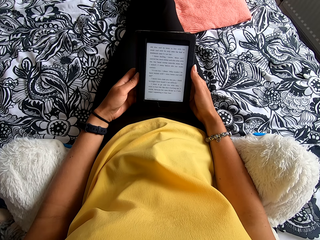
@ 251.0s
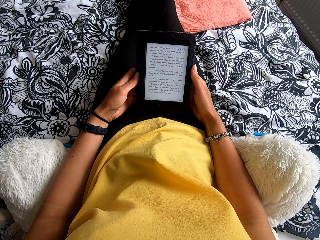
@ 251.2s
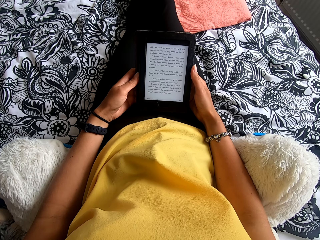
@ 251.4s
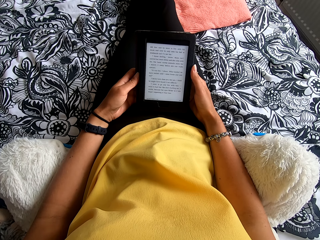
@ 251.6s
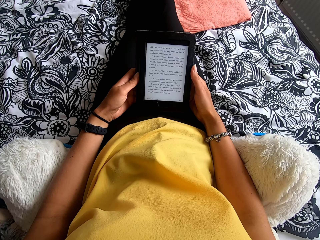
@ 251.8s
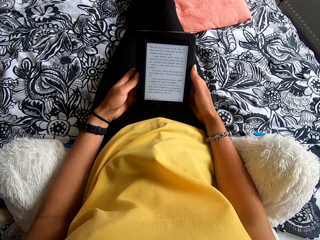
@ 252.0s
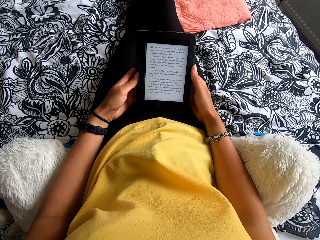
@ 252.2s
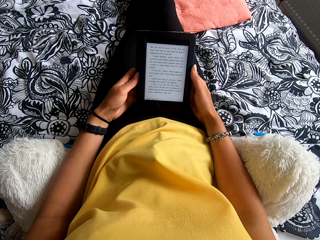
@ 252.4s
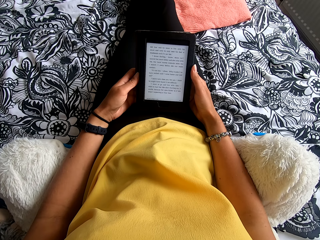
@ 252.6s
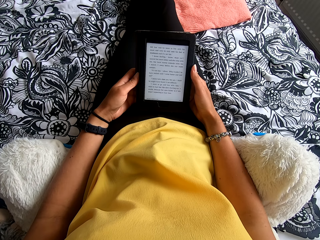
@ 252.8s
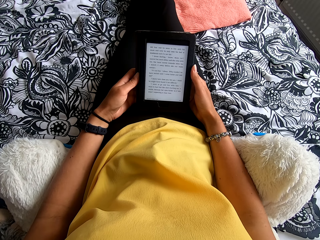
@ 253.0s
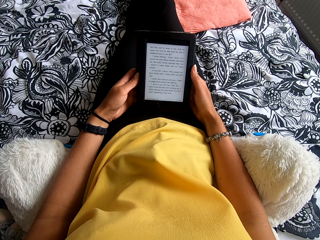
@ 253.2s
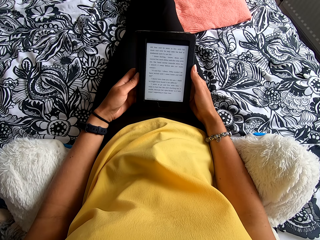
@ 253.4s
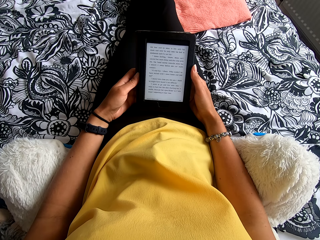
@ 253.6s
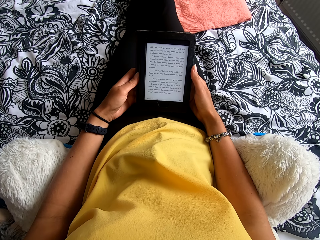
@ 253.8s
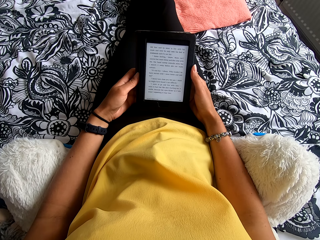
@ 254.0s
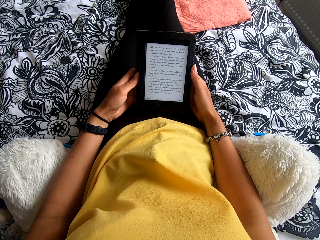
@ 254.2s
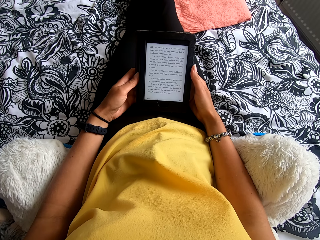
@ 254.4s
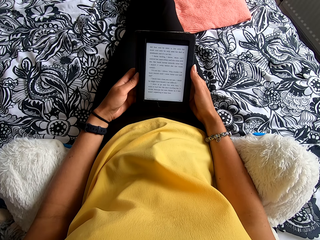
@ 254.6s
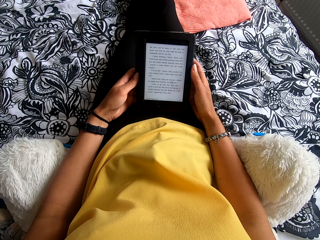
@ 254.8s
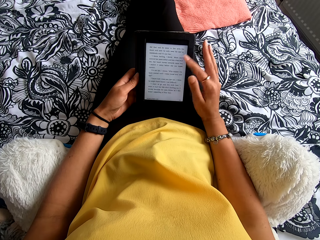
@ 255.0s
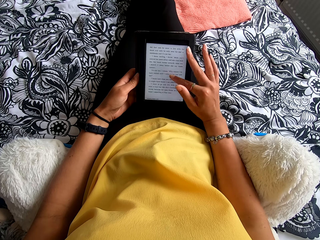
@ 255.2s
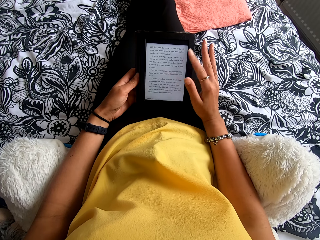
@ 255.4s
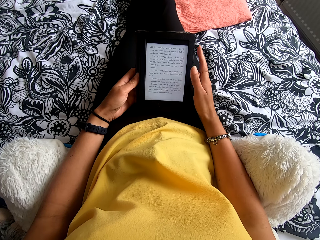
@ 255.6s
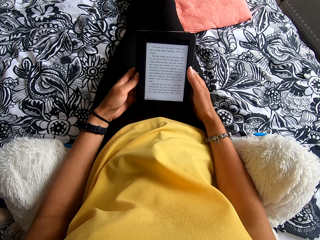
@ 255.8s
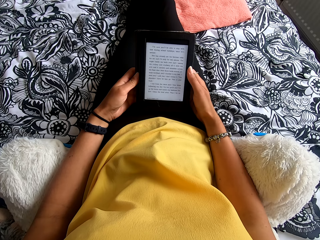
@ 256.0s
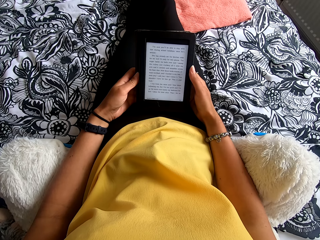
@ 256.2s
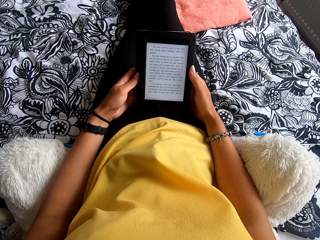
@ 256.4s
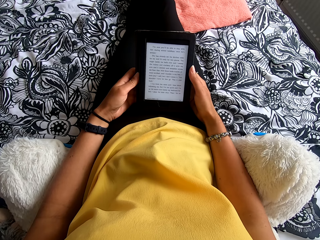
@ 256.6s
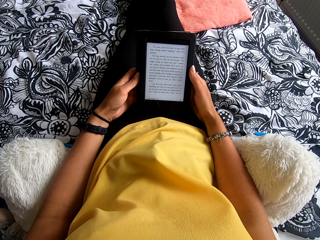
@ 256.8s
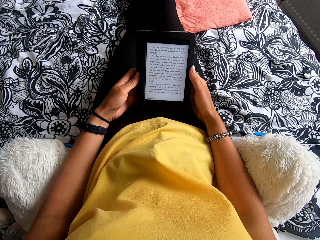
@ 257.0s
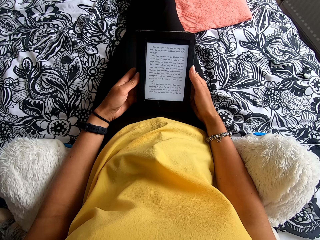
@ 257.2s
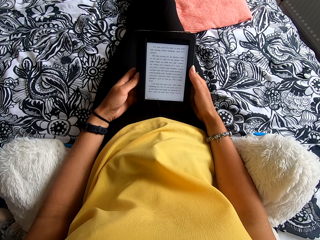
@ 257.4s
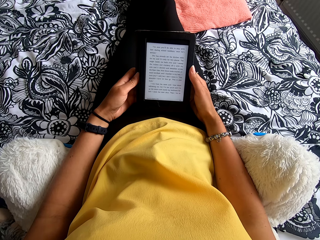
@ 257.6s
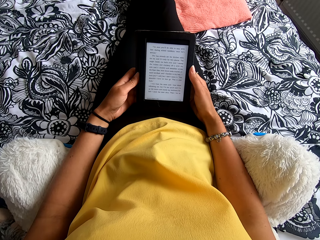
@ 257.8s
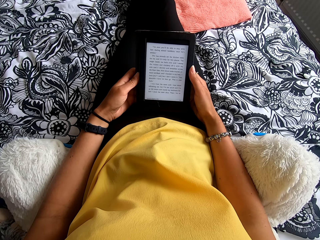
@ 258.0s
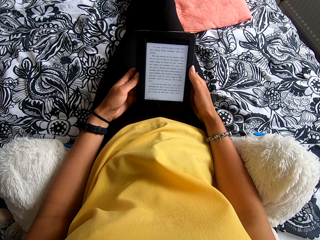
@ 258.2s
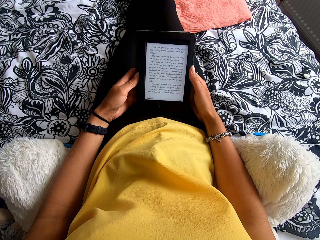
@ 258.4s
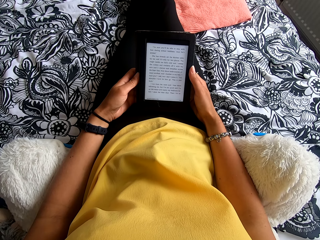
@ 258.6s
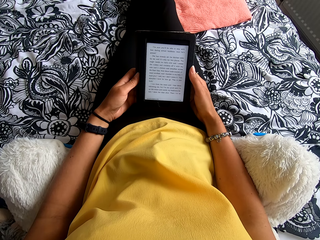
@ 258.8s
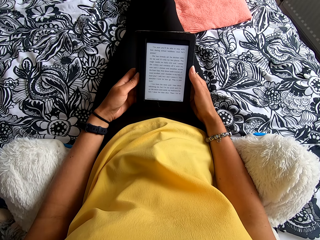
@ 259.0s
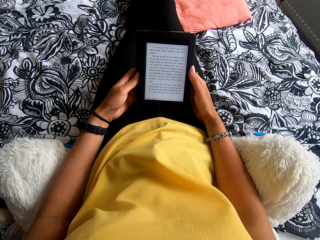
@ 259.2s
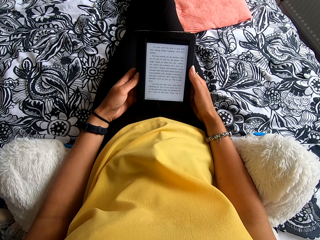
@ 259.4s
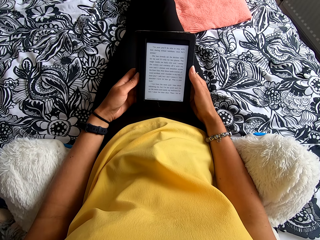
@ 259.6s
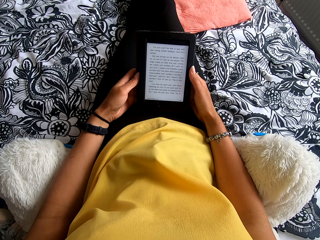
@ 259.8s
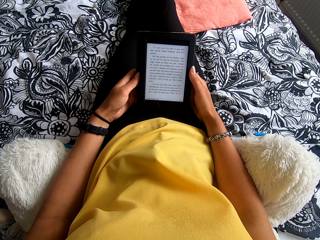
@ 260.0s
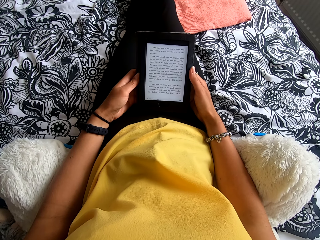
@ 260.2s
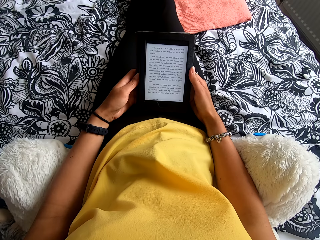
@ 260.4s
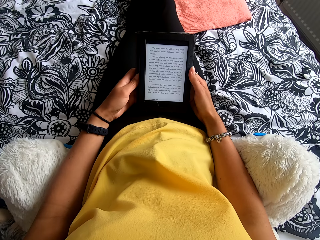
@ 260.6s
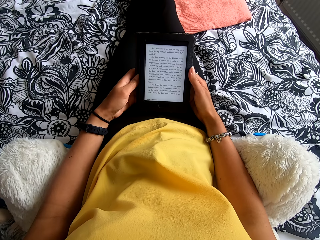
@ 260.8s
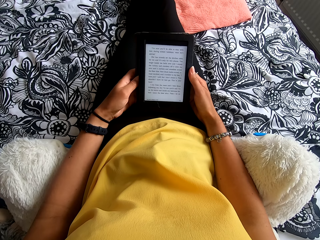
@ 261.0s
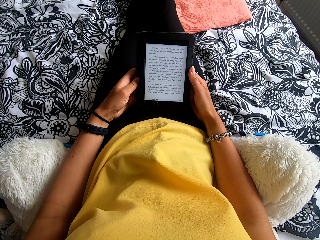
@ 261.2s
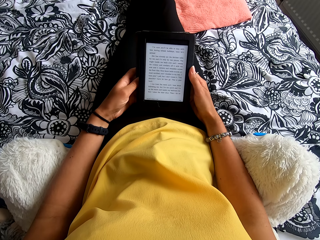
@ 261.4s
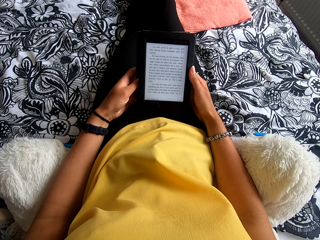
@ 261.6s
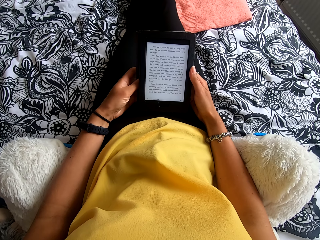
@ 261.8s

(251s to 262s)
The camera wearer presses the ebook reader. They move the hand from the screen. They read the ebook reader.

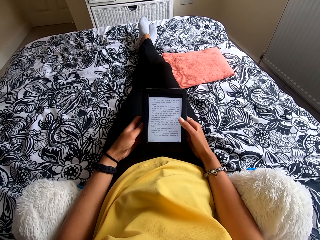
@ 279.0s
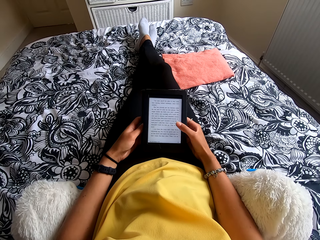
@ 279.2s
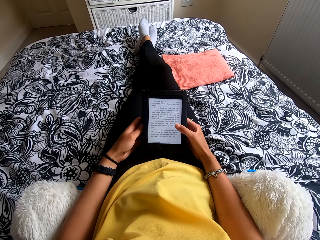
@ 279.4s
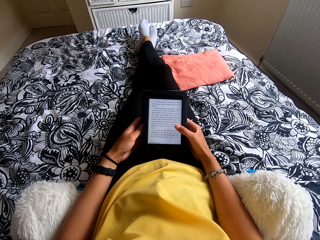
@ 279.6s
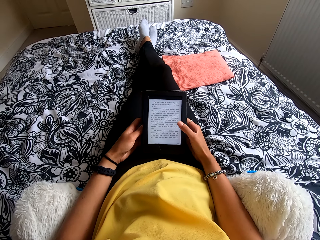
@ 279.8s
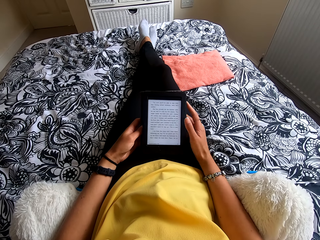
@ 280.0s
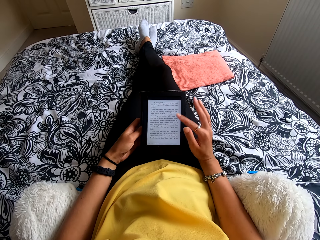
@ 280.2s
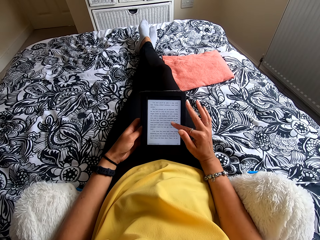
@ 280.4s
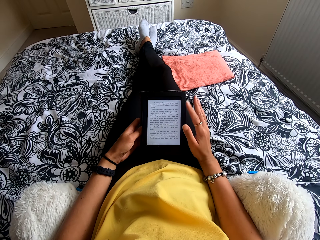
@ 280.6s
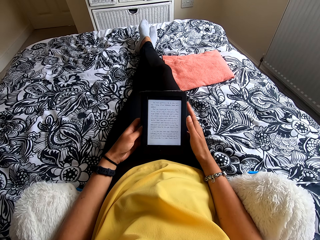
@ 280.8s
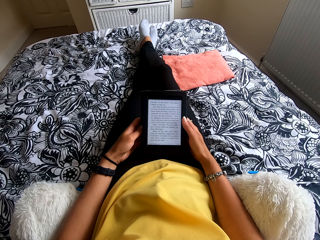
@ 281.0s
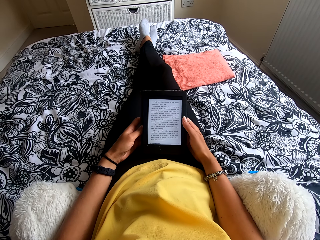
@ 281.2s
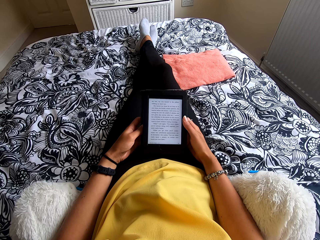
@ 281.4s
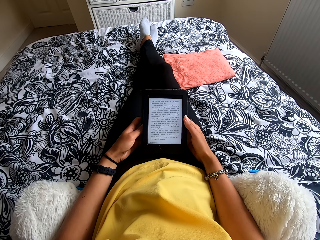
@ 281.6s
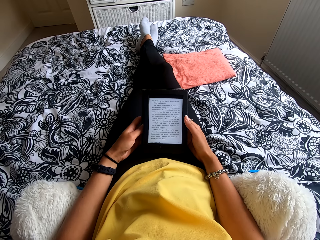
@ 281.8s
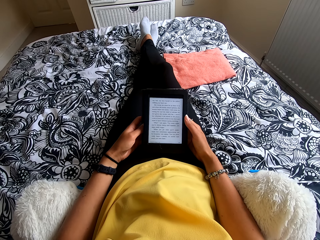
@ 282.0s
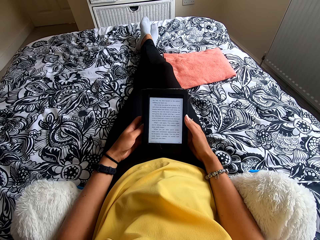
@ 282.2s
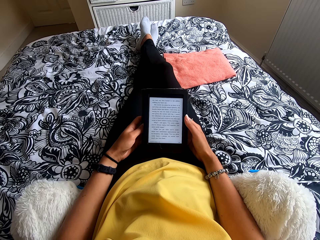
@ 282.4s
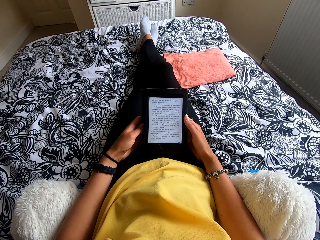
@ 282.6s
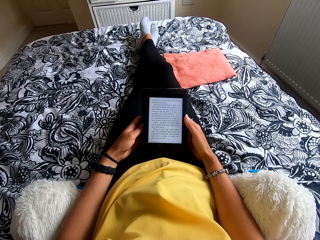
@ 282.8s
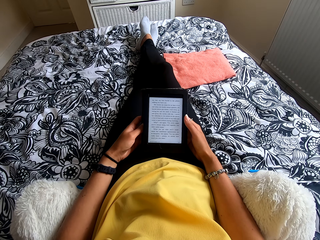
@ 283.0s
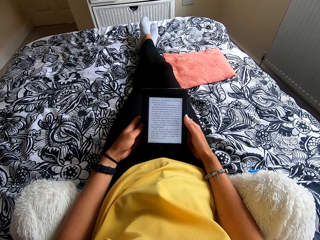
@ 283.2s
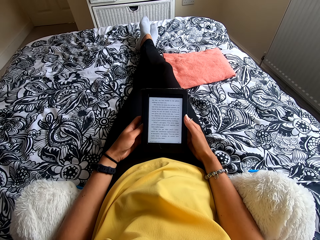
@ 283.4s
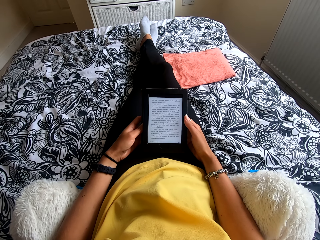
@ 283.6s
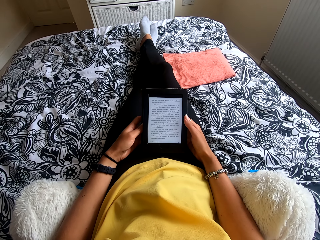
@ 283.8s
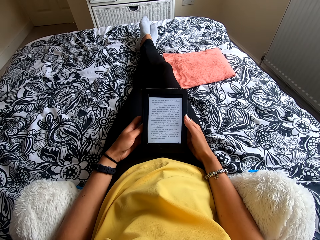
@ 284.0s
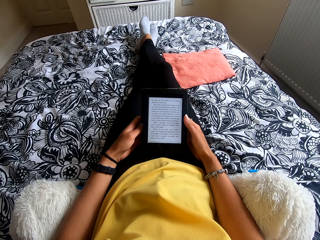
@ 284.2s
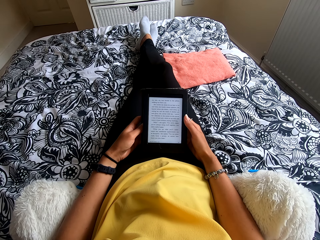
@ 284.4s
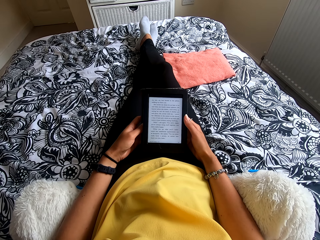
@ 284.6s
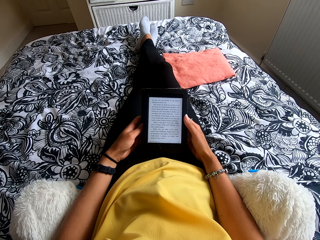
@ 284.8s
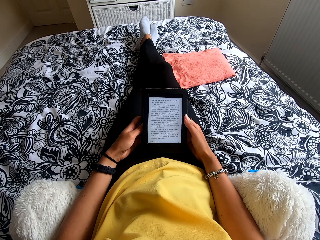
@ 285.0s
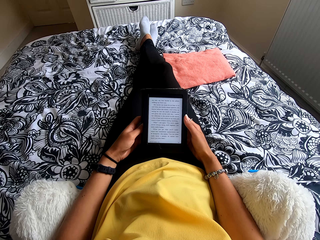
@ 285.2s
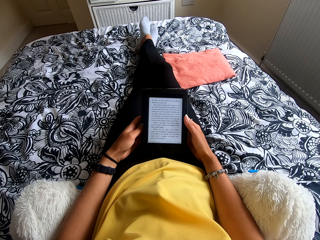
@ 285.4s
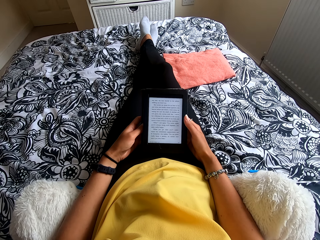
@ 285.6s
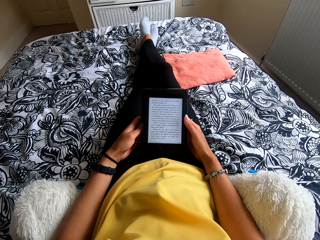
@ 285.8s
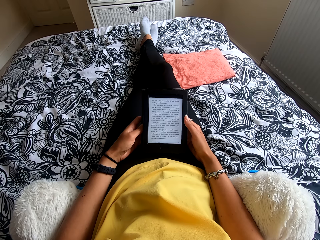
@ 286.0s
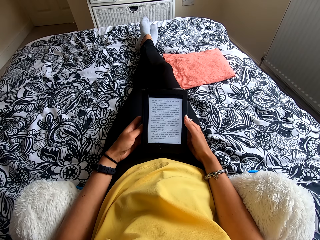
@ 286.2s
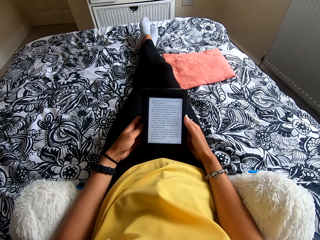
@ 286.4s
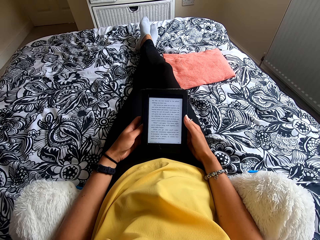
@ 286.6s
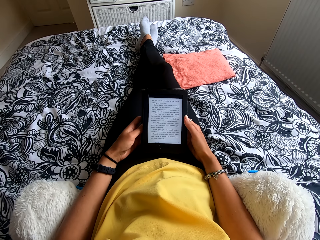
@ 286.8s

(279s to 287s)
The camera wearer moves the hand. They press the ebook reader and read the ebook reader.
